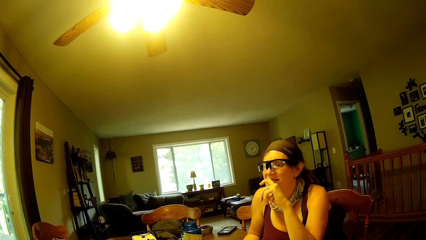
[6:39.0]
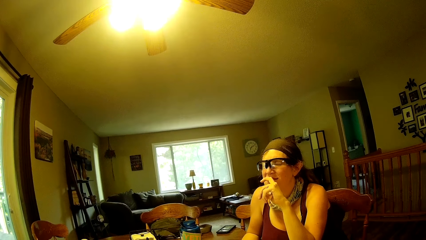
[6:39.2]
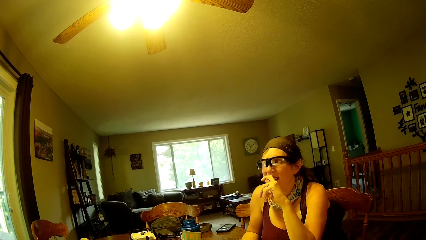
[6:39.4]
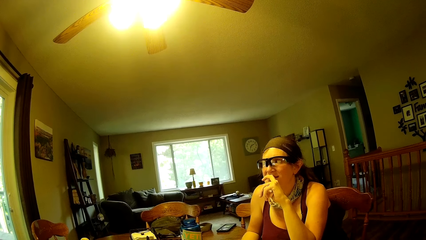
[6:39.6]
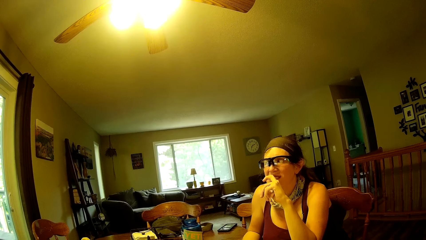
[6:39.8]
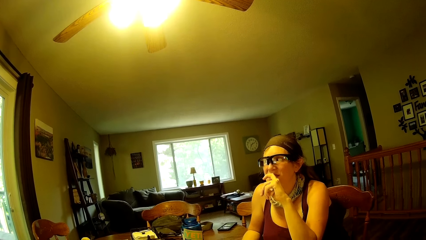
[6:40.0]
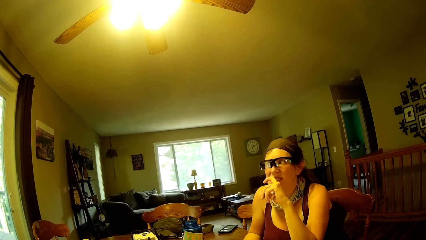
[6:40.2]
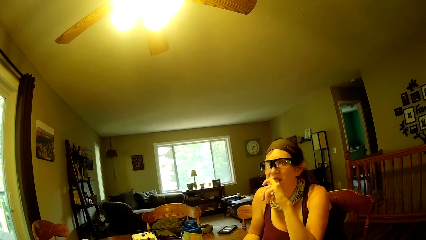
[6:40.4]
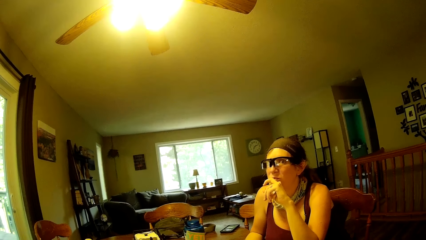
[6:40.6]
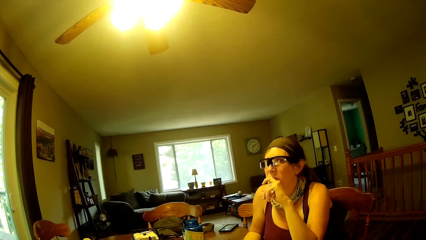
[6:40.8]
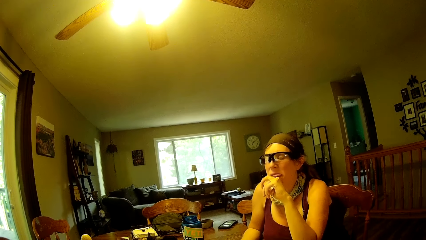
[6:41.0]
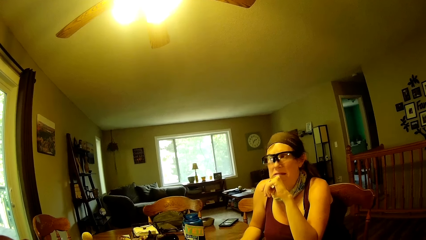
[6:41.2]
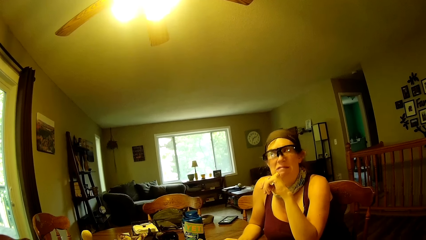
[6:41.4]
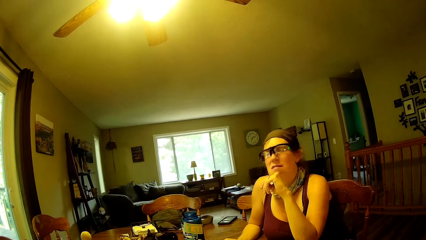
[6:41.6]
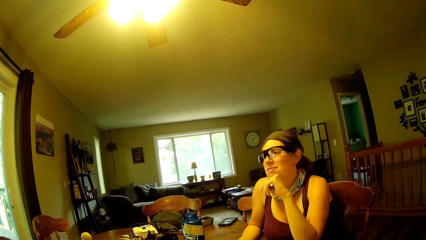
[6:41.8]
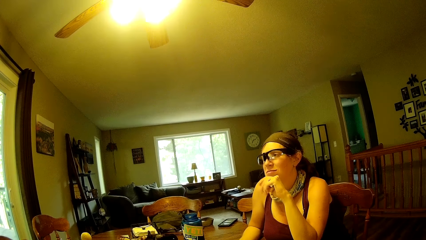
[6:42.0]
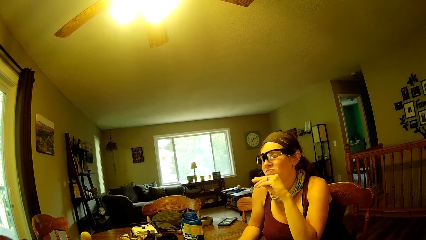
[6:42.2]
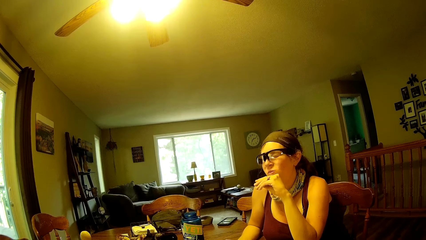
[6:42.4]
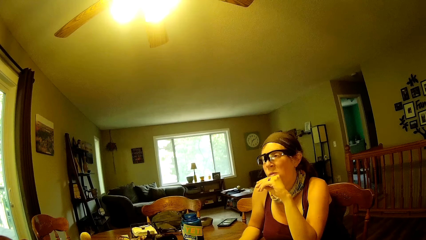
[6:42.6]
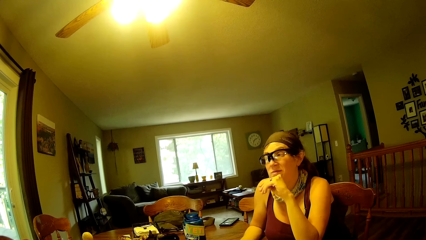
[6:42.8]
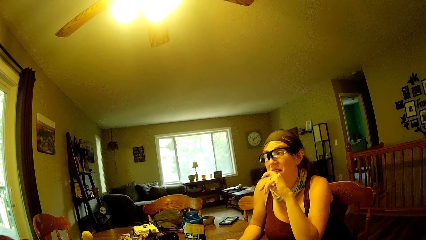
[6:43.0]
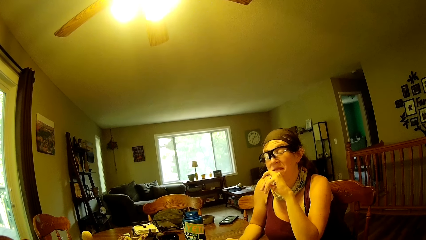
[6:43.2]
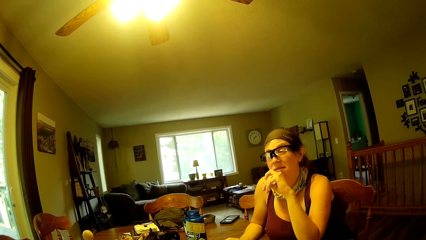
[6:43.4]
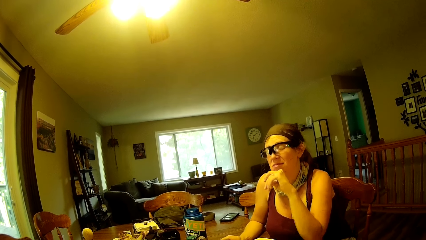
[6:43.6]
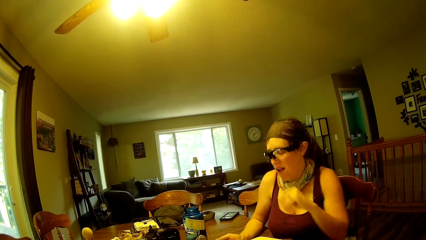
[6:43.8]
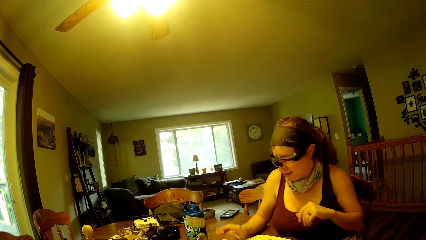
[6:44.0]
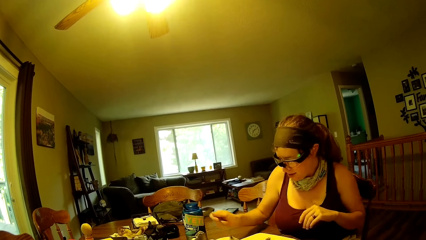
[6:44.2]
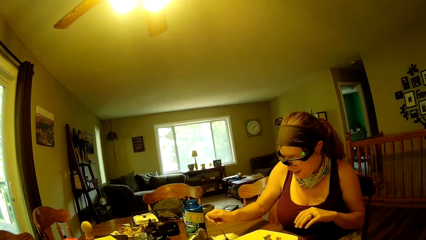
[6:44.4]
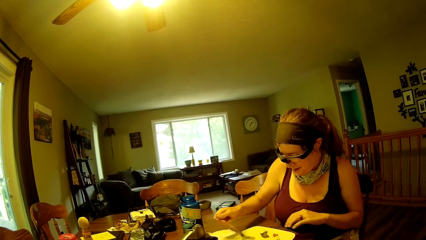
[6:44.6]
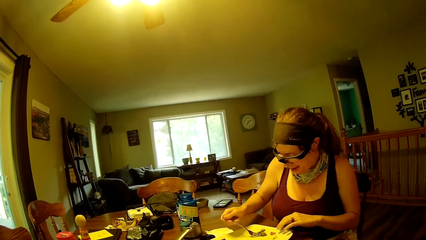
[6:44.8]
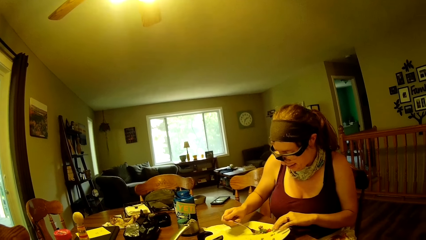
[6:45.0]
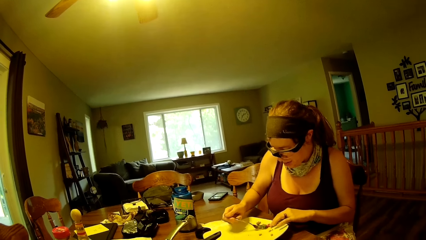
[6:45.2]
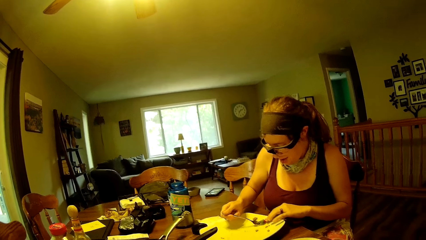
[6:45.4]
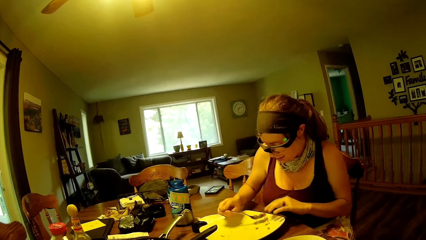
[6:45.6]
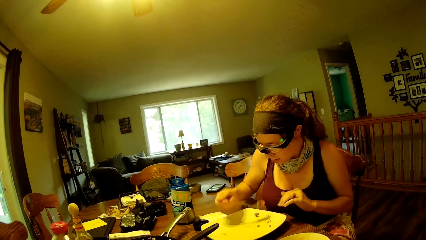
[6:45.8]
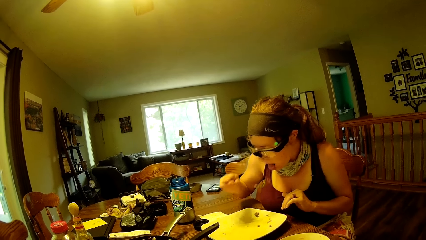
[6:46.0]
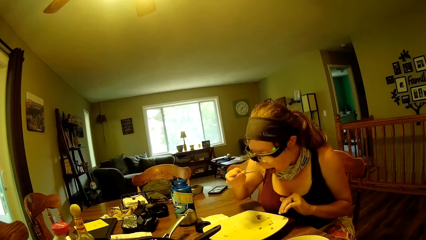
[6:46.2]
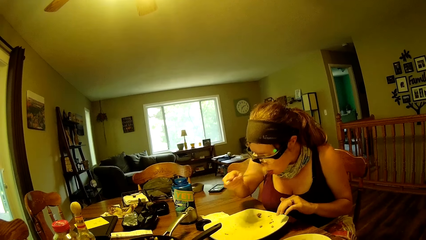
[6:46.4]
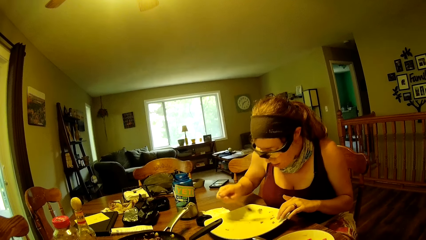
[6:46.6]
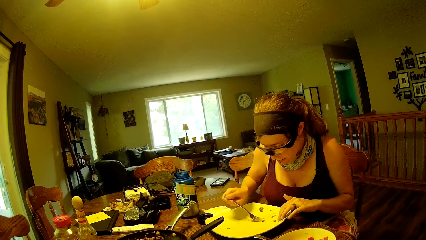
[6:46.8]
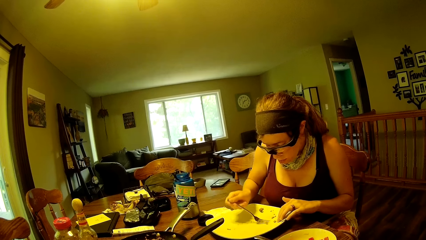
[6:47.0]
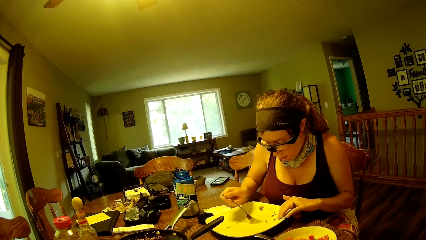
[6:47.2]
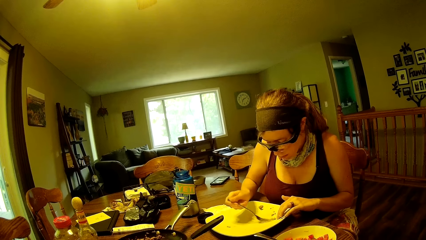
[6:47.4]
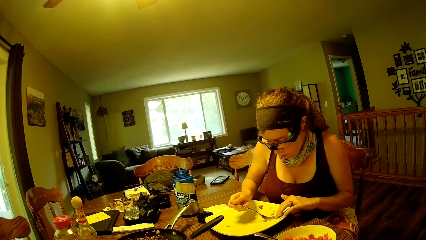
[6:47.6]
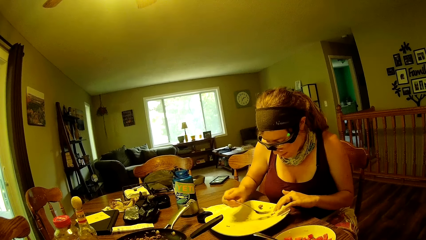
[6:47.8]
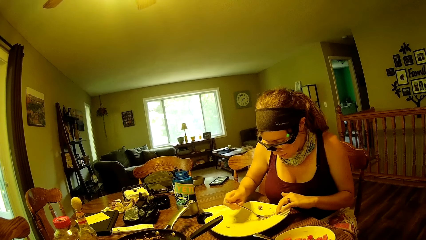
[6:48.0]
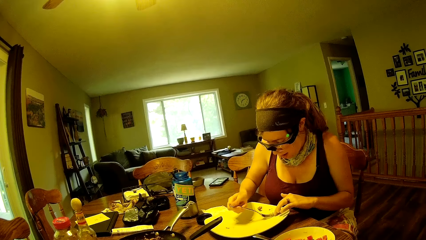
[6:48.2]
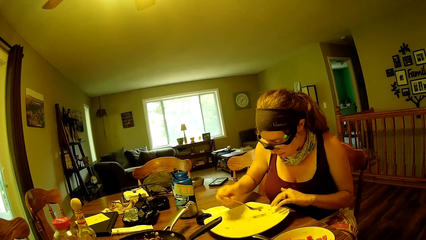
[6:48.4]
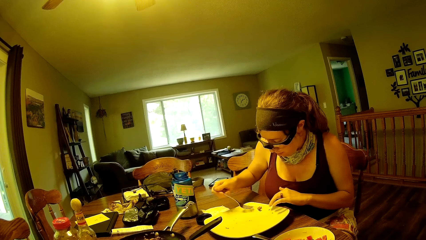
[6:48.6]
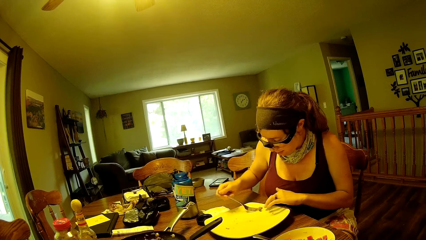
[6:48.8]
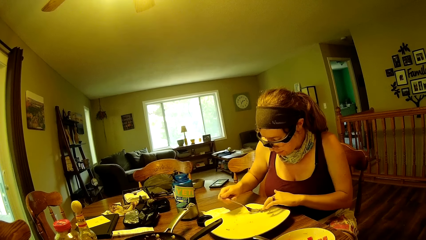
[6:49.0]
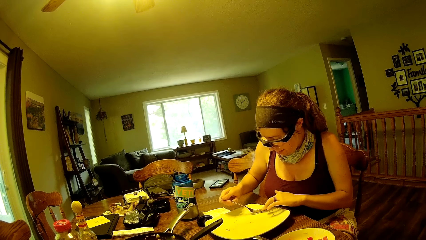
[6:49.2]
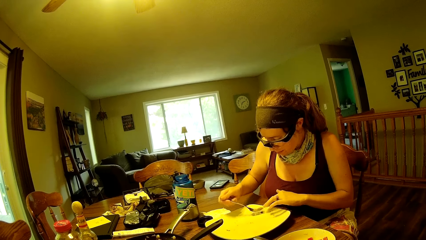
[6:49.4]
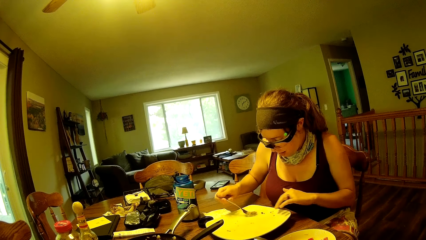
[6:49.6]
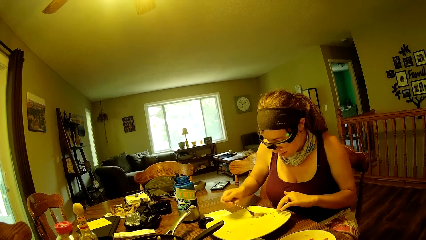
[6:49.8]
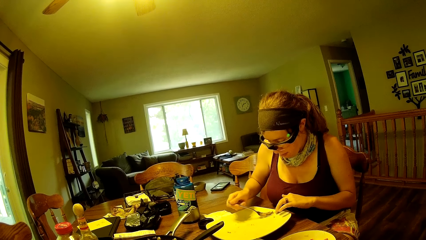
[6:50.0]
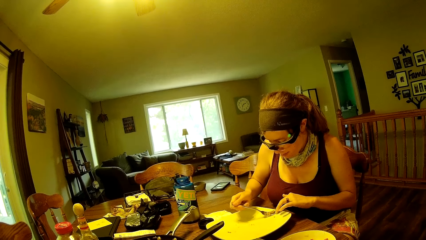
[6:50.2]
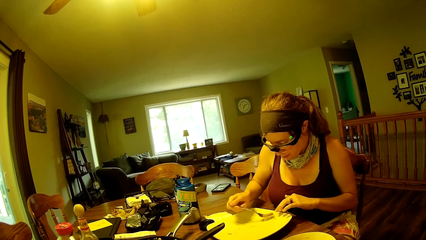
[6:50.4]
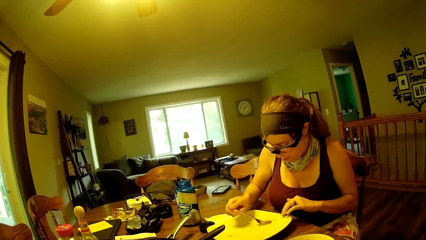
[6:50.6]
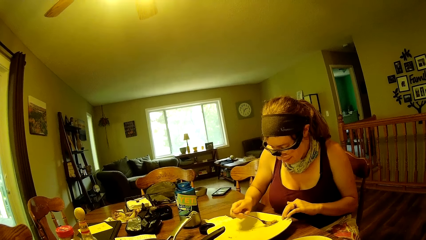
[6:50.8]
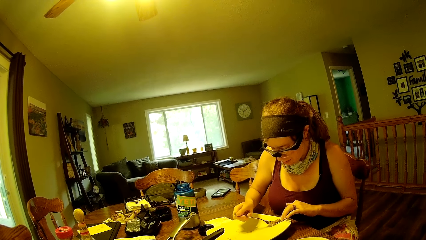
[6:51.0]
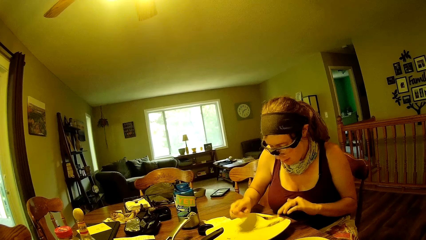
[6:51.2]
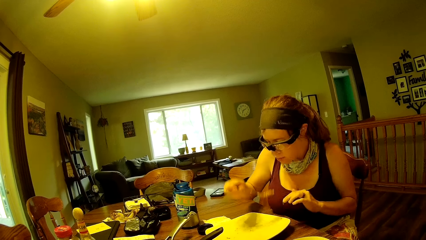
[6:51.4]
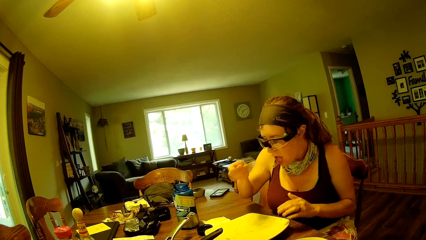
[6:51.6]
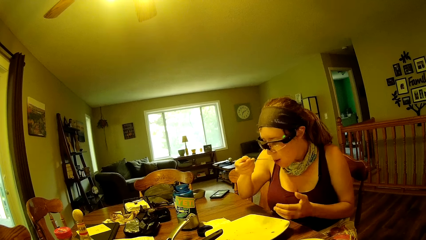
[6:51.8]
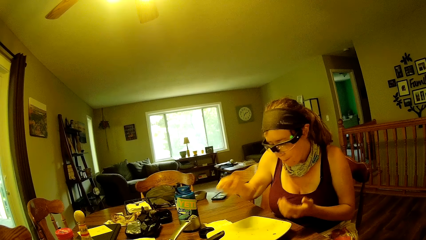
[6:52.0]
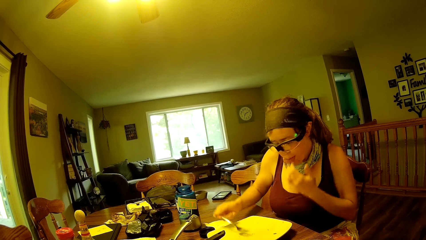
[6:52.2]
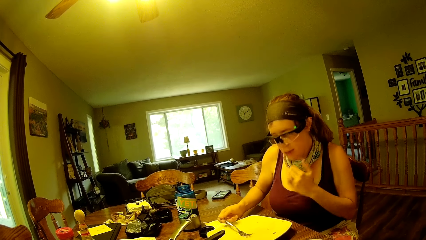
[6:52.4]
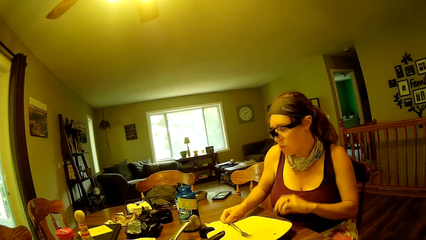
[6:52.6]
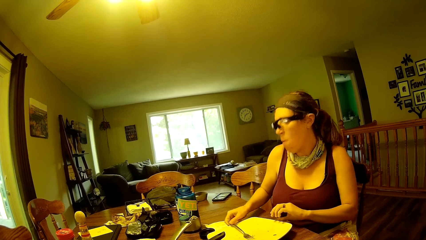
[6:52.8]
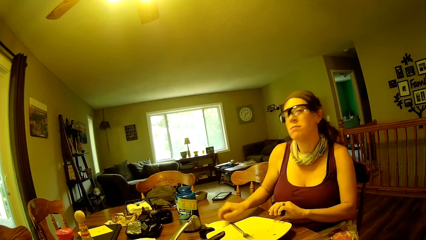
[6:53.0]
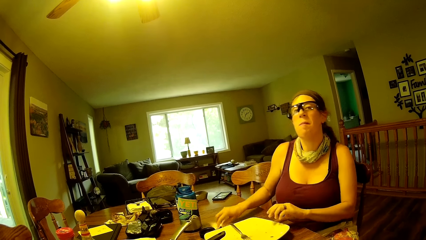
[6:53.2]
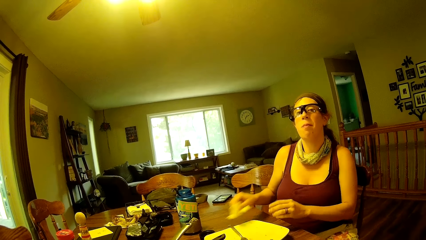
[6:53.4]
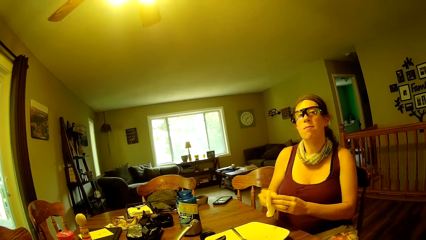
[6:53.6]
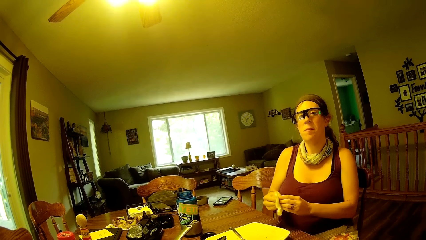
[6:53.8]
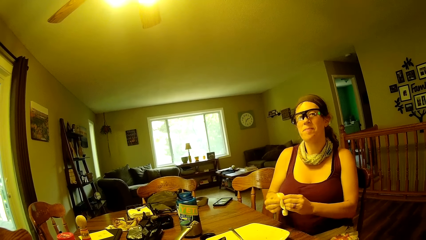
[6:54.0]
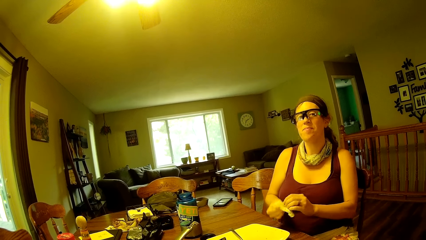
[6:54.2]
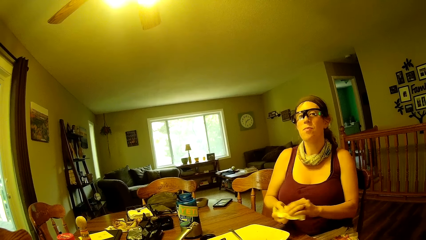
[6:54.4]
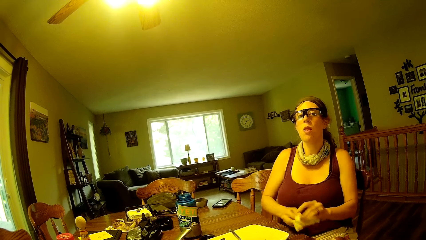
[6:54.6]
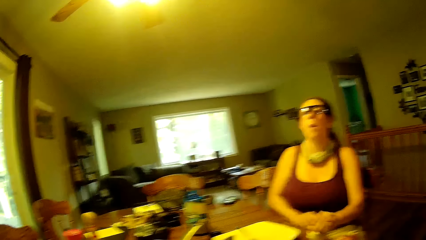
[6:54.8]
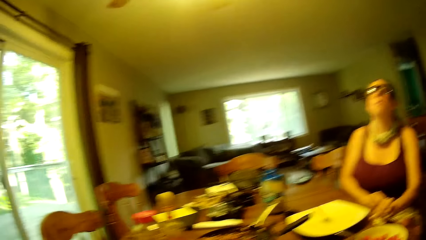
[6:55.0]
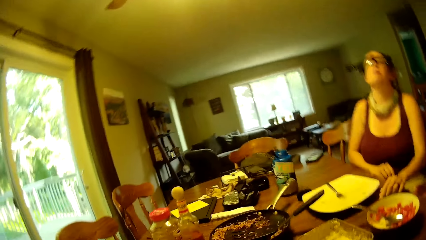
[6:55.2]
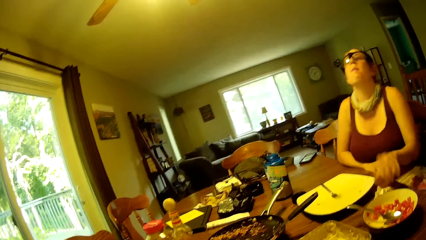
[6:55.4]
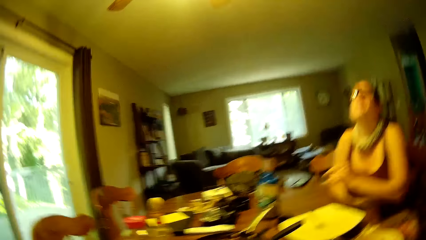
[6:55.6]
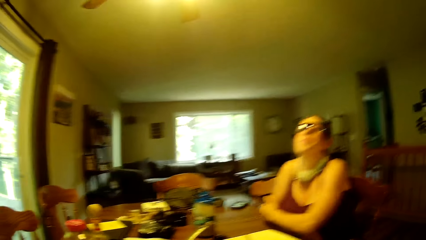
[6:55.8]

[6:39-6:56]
The woman interacts with the camera wearer. The woman puts food into the fork with her hand. The woman puts food in the fork in her mouth. The woman puts food into the fork with her hand. The woman puts food in the fork in her mouth. The woman drops the fork on the plate with her right hand. The woman picks up the kitchen towel with her right hand. The woman wipes her hands with the kitchen towel from the dining table. The woman drops the kitchen towel on the dining table with her left hand.
